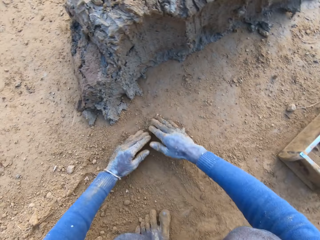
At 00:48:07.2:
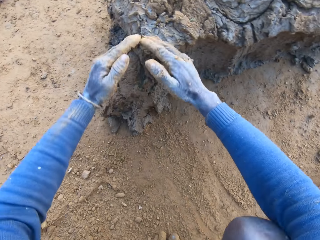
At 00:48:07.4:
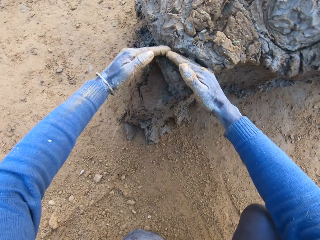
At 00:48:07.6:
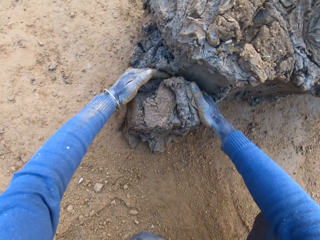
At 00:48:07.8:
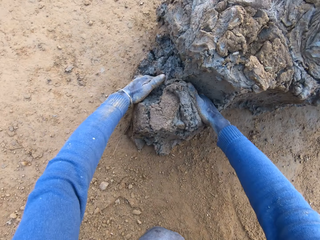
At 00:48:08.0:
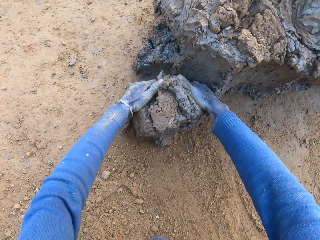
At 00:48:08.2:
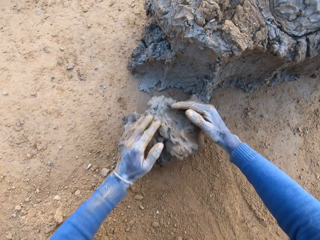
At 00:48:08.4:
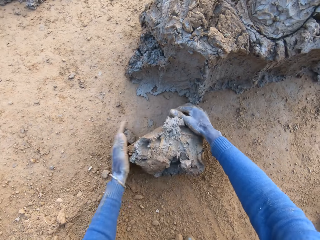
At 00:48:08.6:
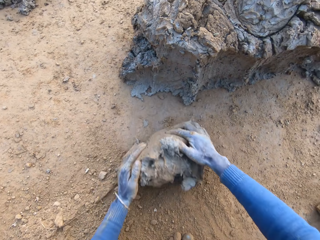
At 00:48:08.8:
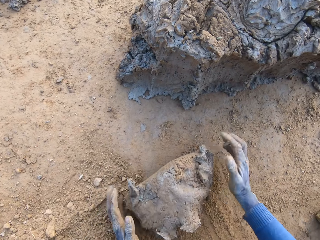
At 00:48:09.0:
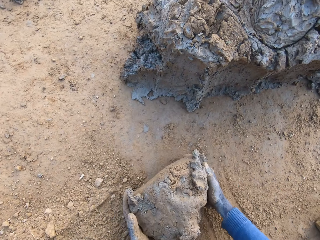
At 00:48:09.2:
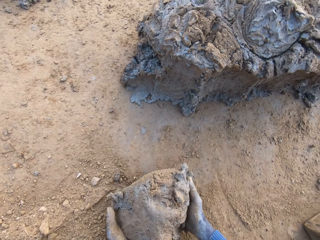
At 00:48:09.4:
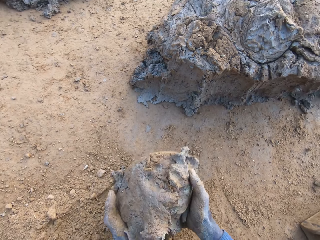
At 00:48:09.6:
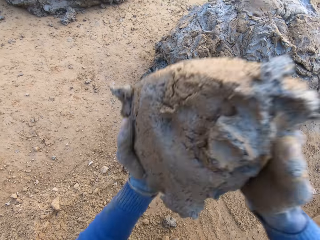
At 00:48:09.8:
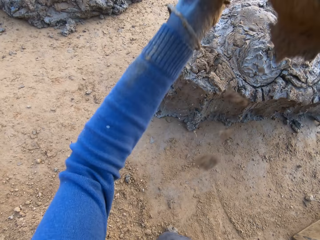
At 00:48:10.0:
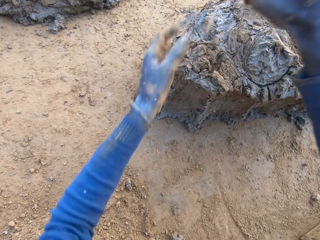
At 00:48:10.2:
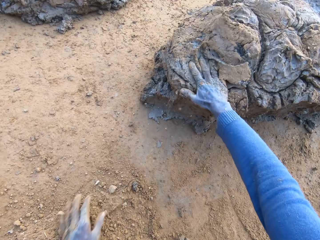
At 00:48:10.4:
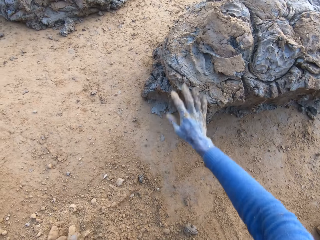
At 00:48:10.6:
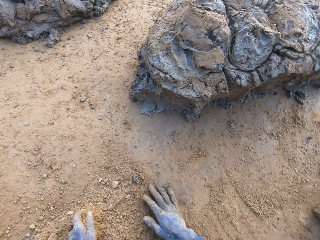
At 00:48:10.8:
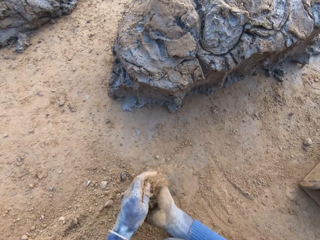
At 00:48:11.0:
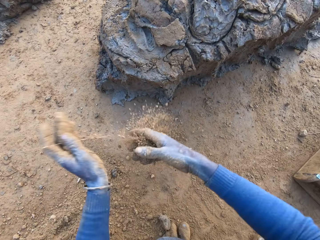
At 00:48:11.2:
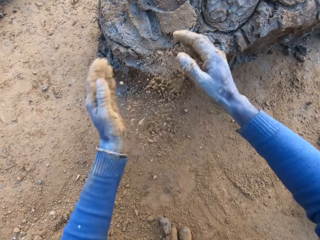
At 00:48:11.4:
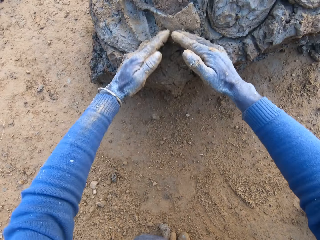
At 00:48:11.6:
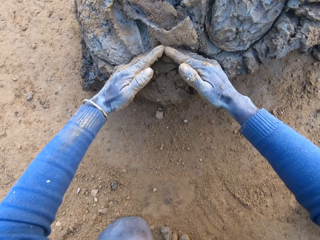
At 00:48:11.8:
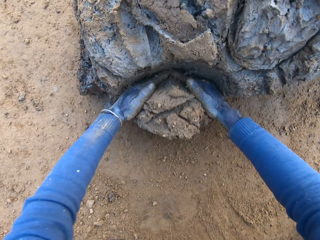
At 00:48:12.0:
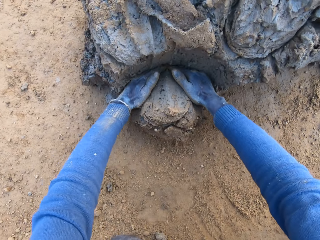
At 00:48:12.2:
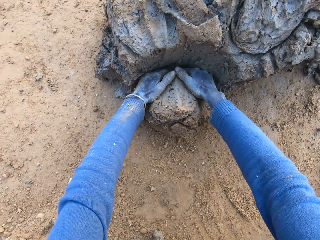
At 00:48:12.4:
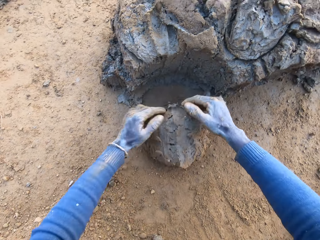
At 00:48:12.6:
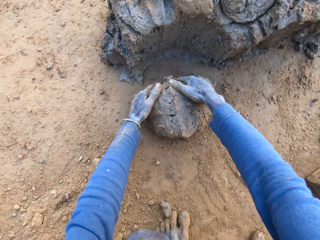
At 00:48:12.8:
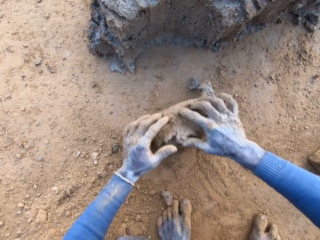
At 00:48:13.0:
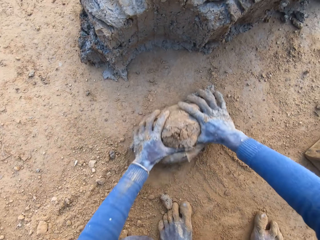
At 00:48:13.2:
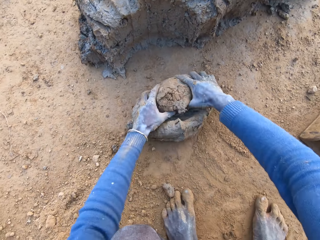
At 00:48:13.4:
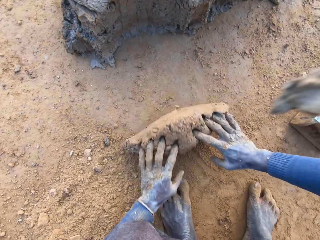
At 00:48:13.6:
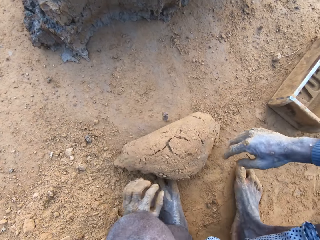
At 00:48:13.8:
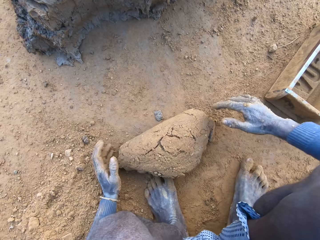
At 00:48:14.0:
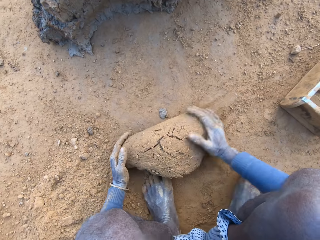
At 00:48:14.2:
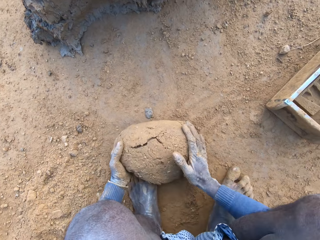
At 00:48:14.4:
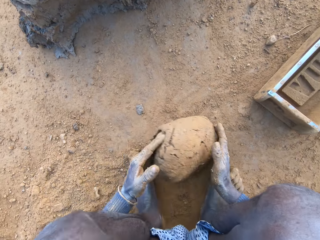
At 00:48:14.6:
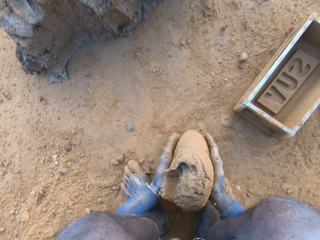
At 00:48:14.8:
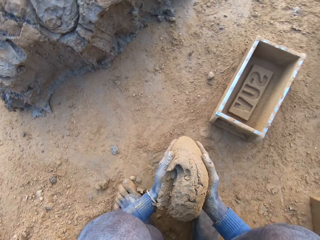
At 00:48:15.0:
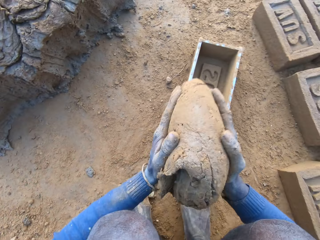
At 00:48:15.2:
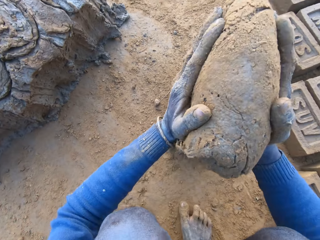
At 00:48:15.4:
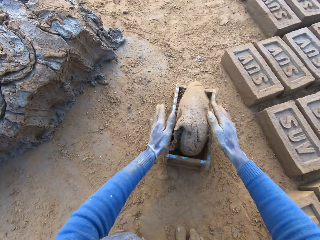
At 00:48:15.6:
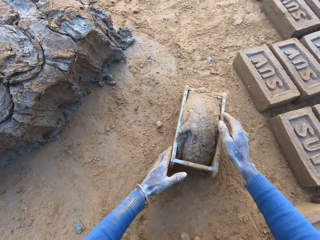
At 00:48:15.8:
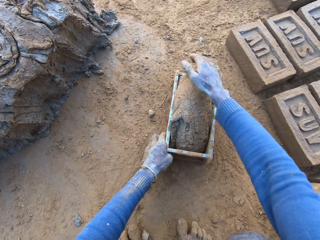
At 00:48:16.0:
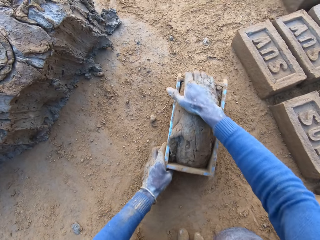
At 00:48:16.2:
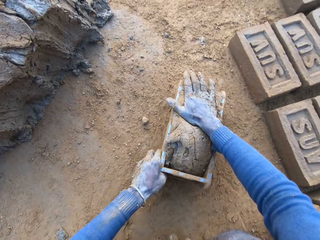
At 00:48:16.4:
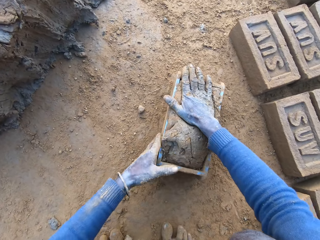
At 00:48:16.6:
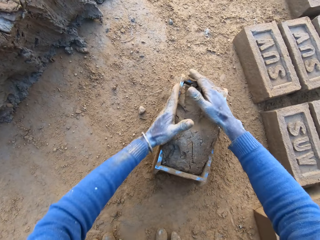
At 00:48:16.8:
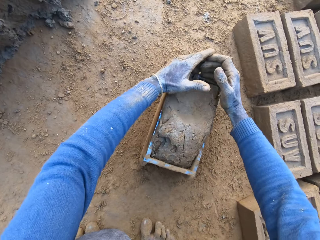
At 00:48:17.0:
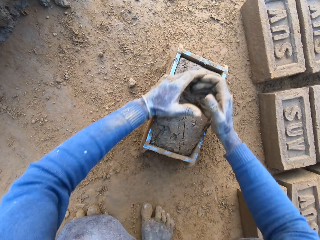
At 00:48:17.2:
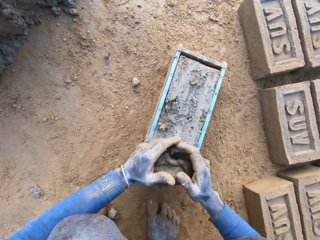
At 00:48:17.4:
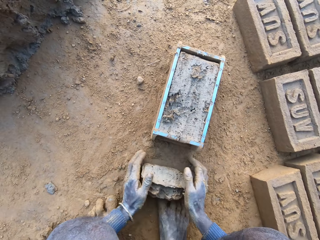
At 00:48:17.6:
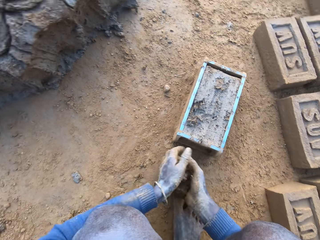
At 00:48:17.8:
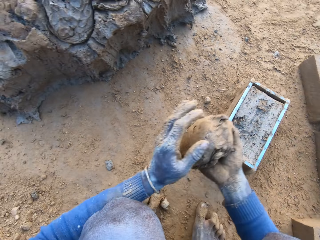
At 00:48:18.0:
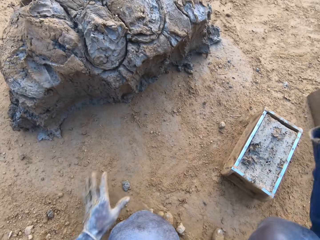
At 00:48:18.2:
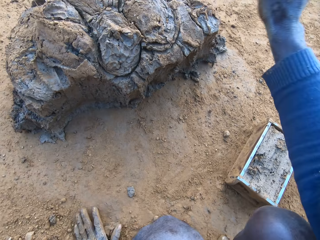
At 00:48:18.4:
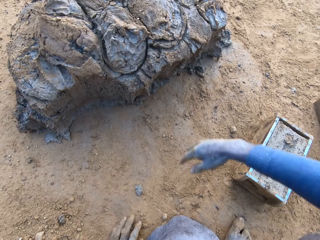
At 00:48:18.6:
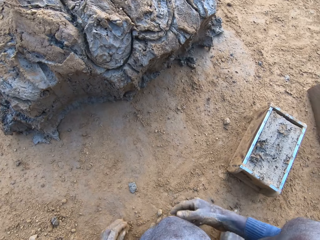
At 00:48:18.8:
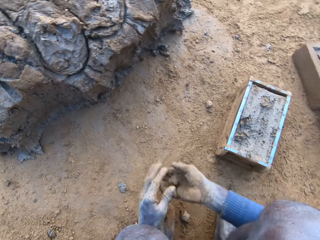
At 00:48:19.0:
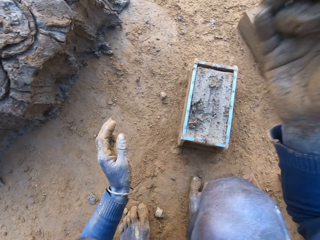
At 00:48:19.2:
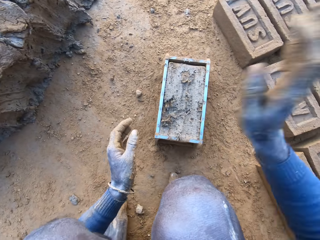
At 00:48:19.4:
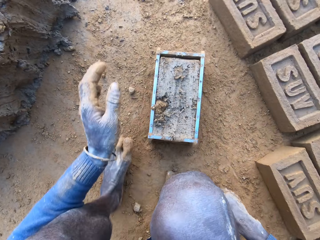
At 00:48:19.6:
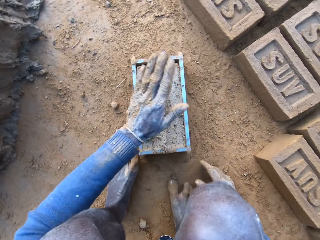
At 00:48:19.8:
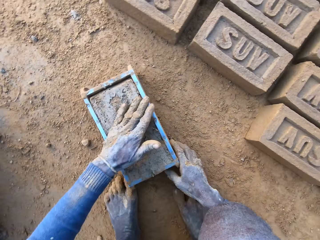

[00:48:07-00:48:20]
The camera wearer puts the brick board on the ground. He rubs his hands on the ground. He scoops some mortar or clay with his hands. He rolls the clay on the ground. He adjusts the mortar on the ground. He holds the clay. He throws the mortar on the remaining mortar on the ground. He scoops the mortar with his hands. He rolls the clay on the ground. He adjusts the mortar on the ground. He packs the mortar on the ground with his hands. He drops the mortar inside the brick molder or mould. He adjusts the mortar inside the brick molder. He removes the excess clay from the brick mould. He throws the mortar on the remaining mortar on the ground.

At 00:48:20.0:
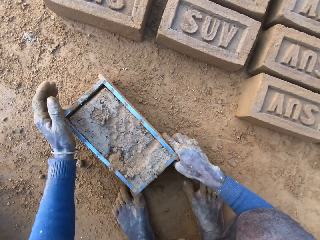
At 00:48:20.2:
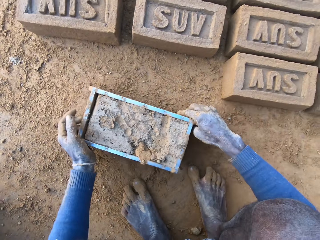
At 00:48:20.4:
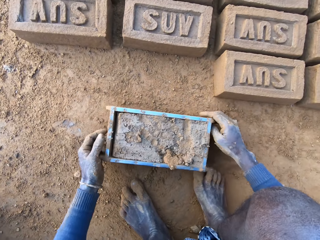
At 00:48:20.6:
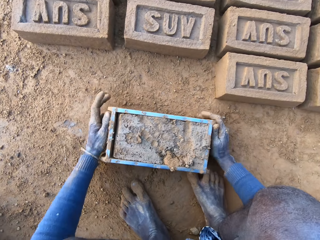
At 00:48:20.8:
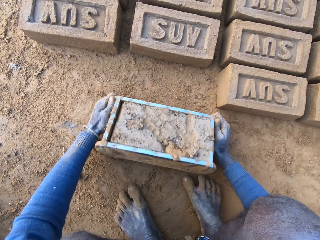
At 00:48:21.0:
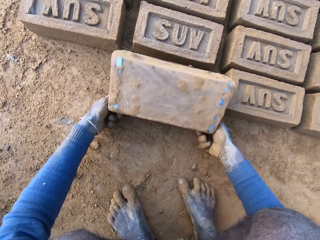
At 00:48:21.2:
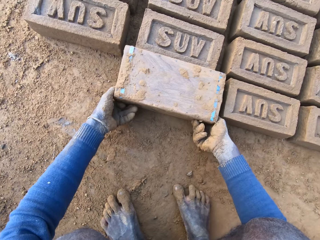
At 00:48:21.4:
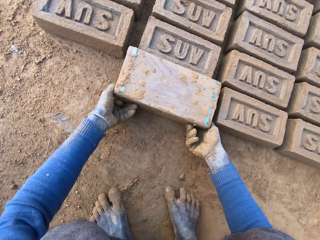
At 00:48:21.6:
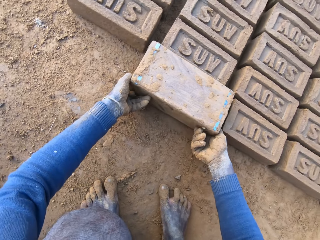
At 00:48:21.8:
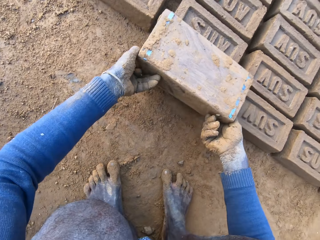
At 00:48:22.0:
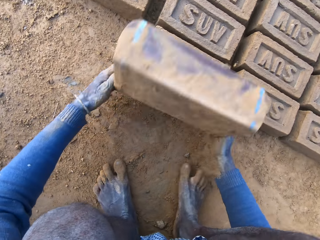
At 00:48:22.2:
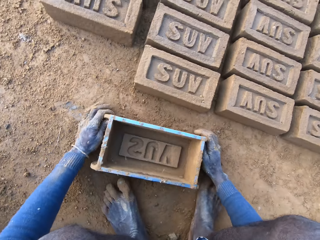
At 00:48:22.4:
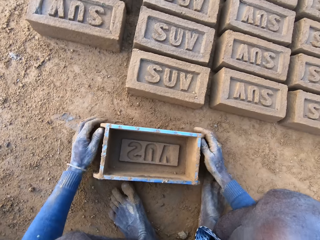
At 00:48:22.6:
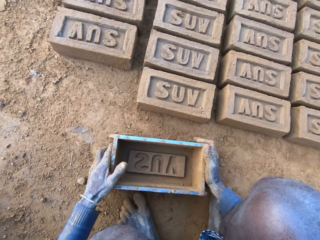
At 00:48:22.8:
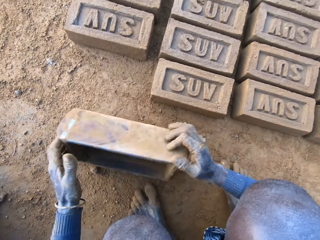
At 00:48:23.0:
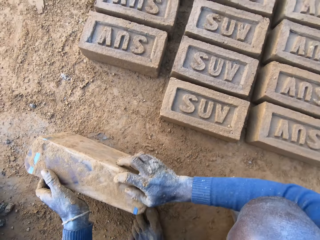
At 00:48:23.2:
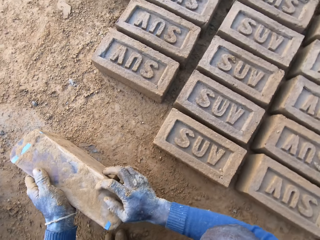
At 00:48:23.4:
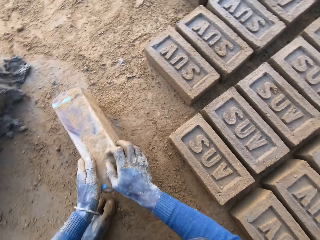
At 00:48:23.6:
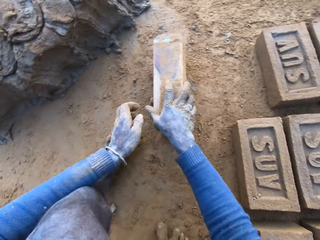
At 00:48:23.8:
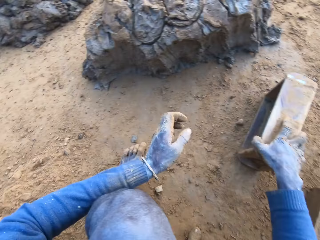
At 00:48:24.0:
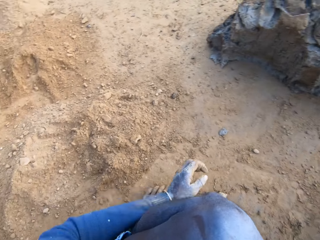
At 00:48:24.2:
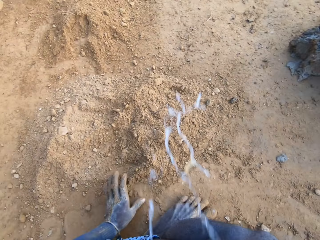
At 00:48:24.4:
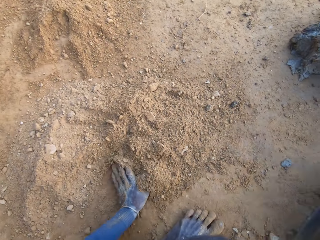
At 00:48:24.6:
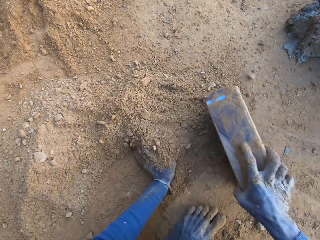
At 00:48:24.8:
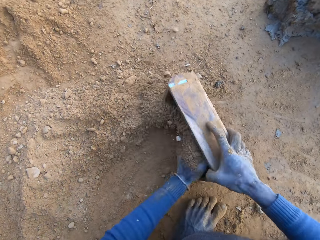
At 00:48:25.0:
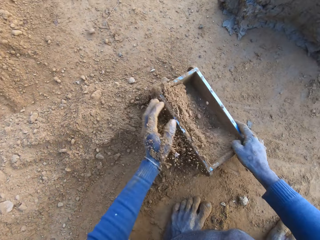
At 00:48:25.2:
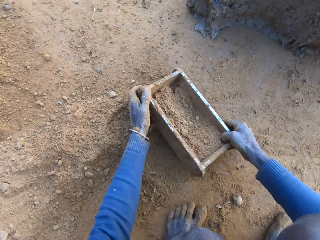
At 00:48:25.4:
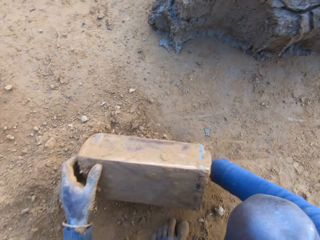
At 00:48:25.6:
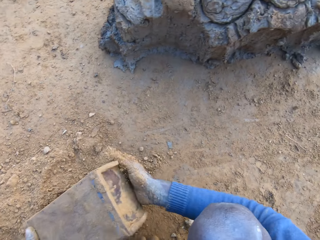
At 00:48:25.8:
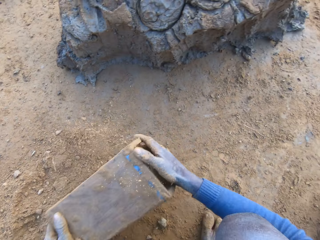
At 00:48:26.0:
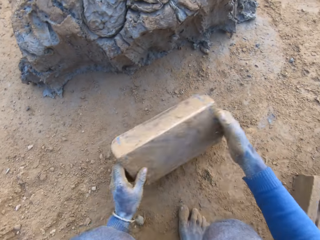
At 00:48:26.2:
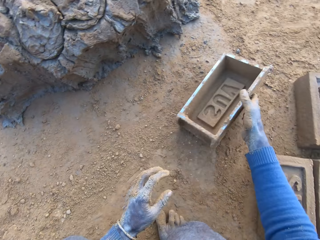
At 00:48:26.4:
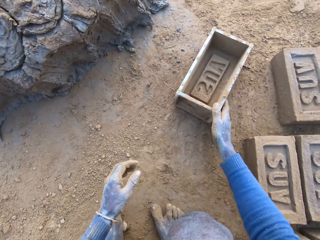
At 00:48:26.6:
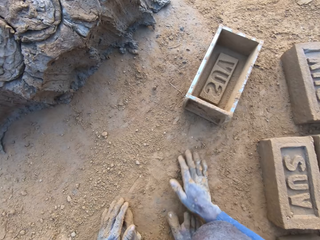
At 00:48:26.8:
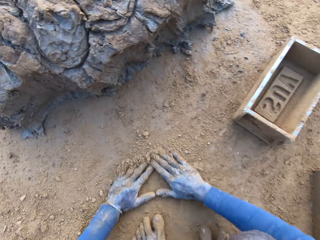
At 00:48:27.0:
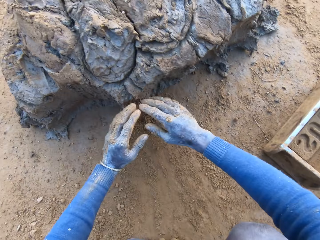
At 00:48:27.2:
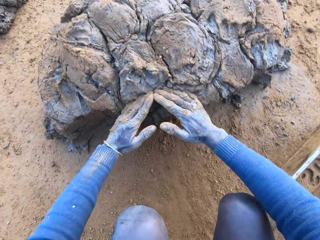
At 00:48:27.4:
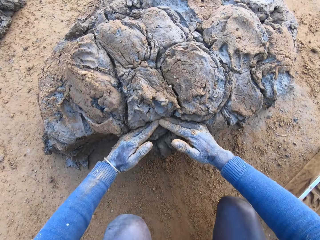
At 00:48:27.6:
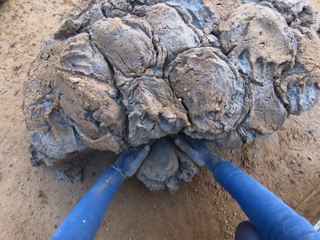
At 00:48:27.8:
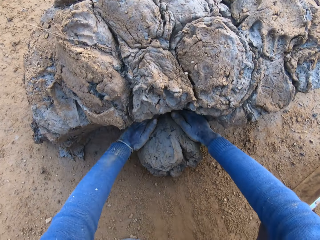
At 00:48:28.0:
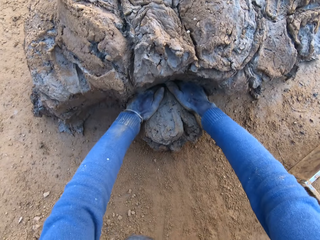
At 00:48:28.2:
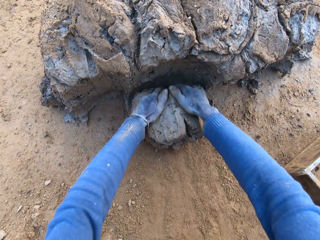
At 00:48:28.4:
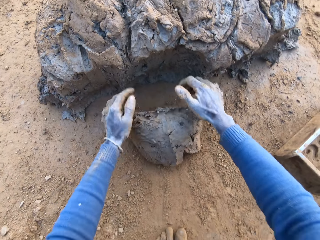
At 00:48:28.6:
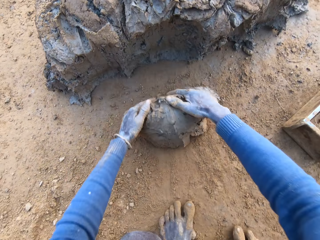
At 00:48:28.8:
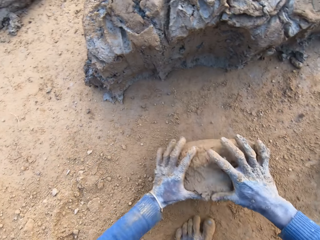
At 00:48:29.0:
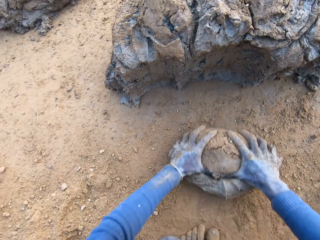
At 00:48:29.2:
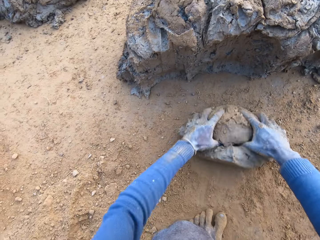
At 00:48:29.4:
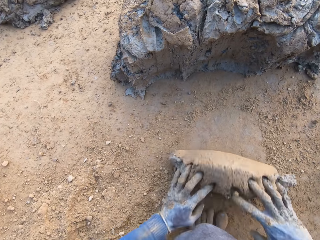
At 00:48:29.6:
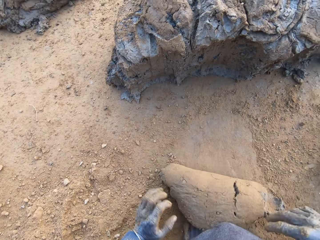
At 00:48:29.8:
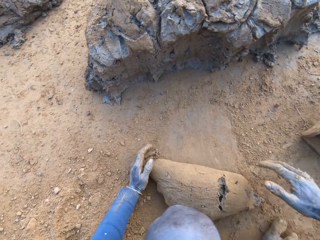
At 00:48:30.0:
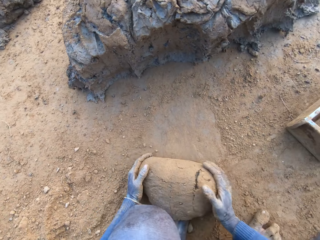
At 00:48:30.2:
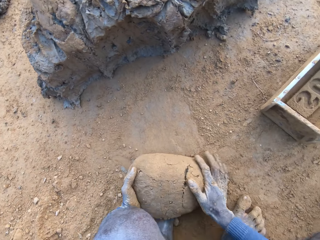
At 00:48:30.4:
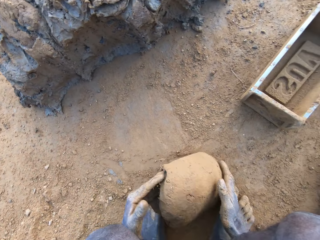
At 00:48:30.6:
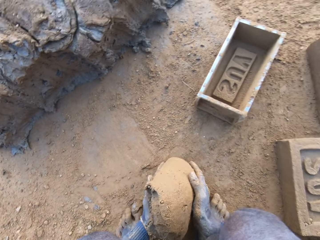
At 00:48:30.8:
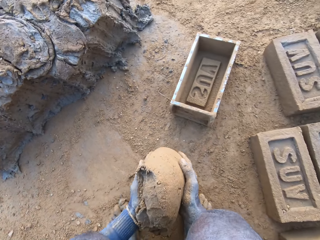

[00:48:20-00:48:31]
The camera wearer moves the brick mould. He pours out the brick on the ground out of the brick molder. He puts the brick mould upside down. He holds the brick mould. He cleans the brick molder with his hand. He puts the soil in the brick mould. He packs some sand with the brick molder. He pours out the sand in the brick molder on the ground. He throws the brick molder on one side with his hands. He puts the brick mould. He rubs his hands on the ground. He scoops some mortar or clay with his hands. He rolls the clay on the ground. He adjusts the mortar on the ground.
